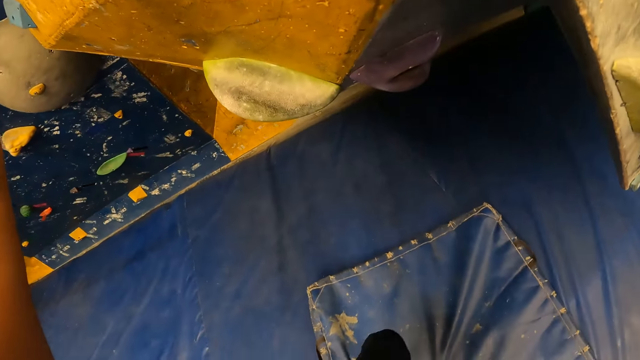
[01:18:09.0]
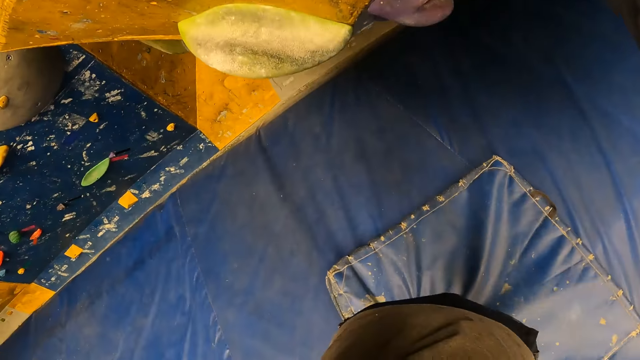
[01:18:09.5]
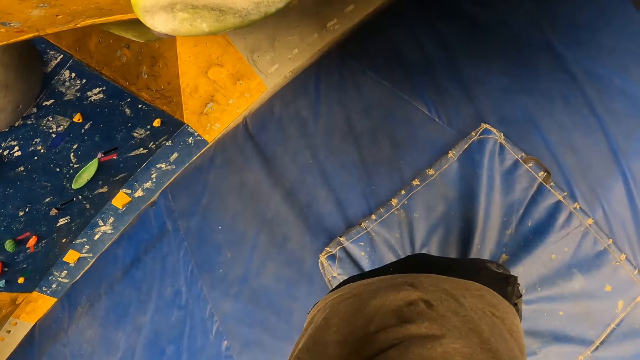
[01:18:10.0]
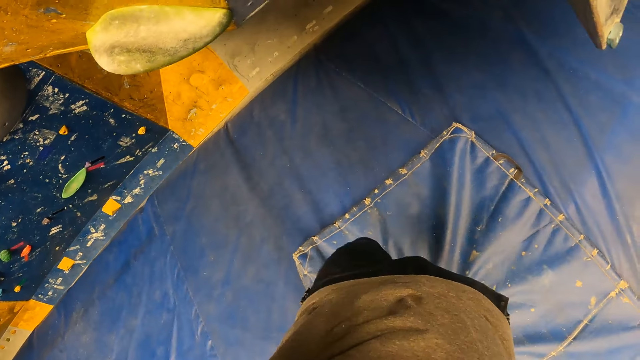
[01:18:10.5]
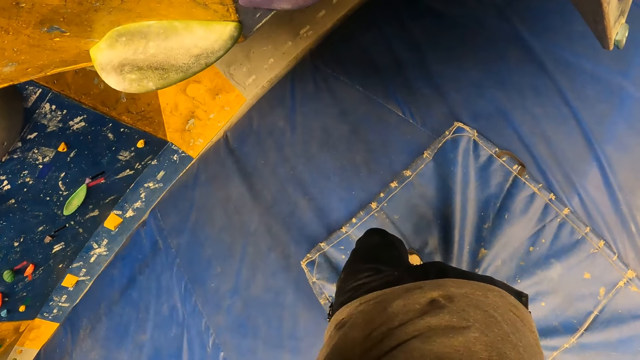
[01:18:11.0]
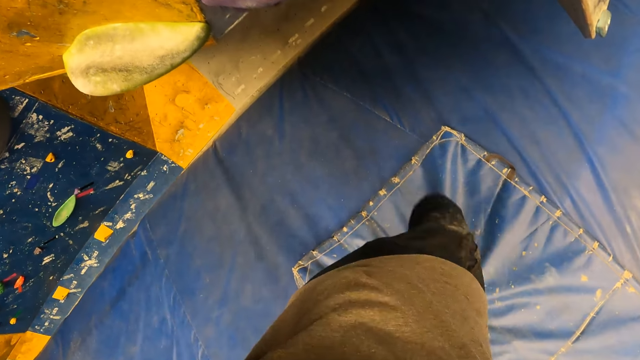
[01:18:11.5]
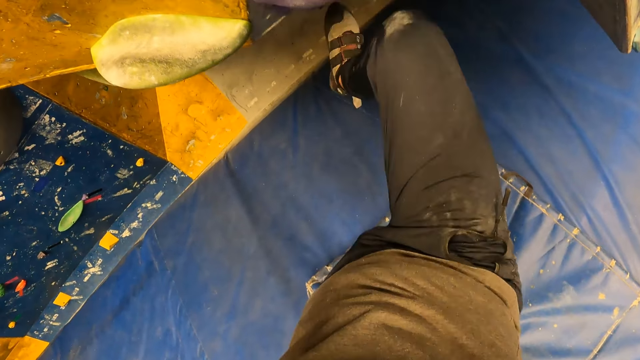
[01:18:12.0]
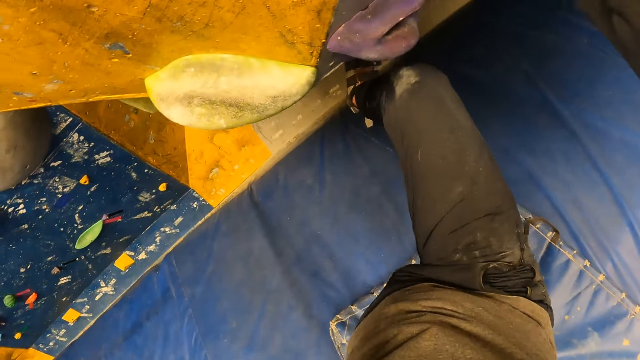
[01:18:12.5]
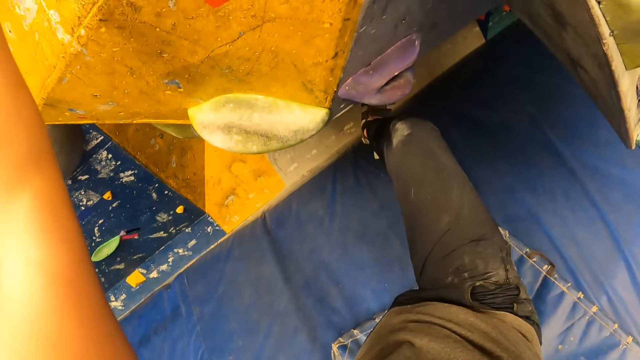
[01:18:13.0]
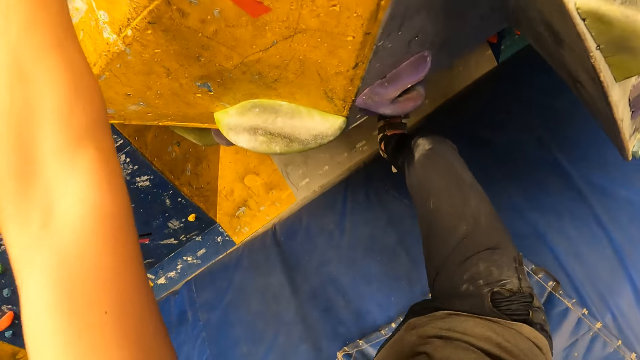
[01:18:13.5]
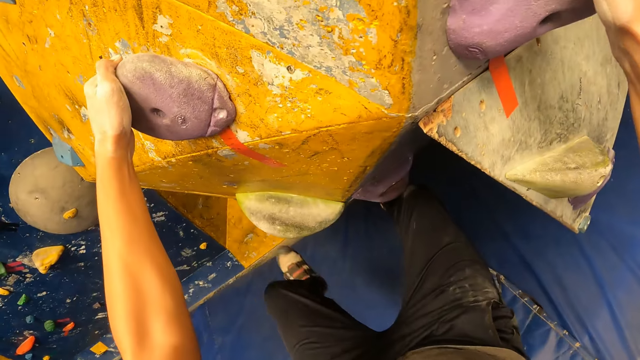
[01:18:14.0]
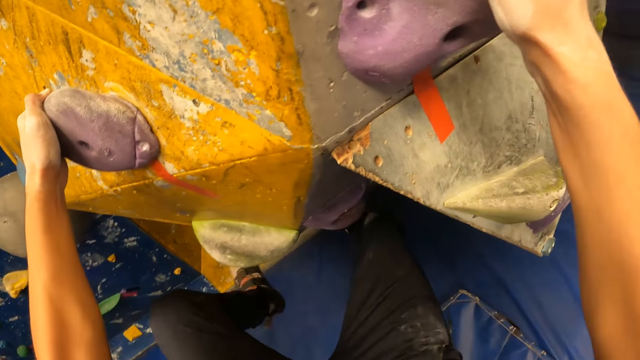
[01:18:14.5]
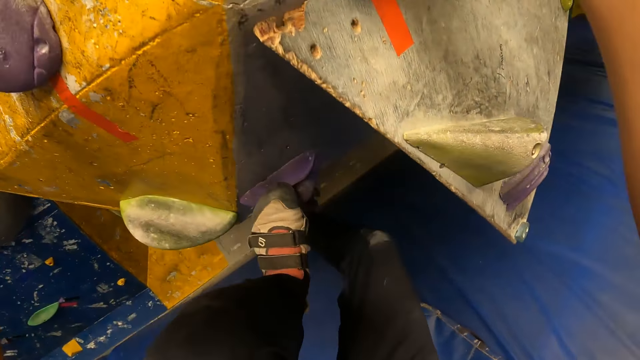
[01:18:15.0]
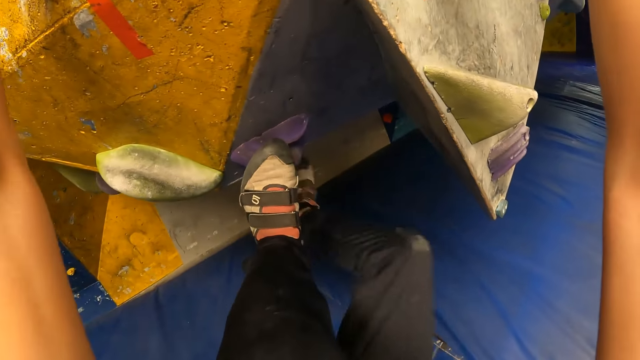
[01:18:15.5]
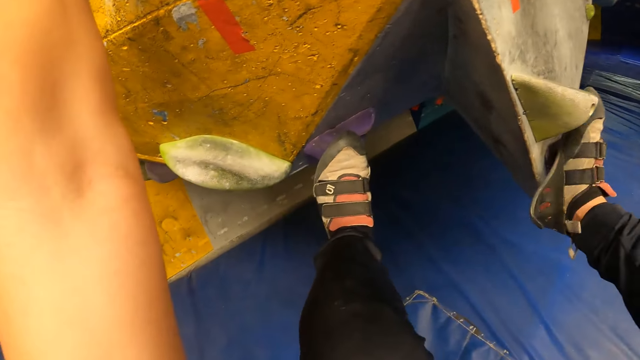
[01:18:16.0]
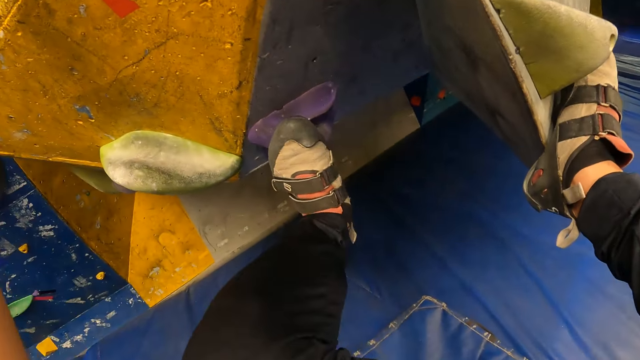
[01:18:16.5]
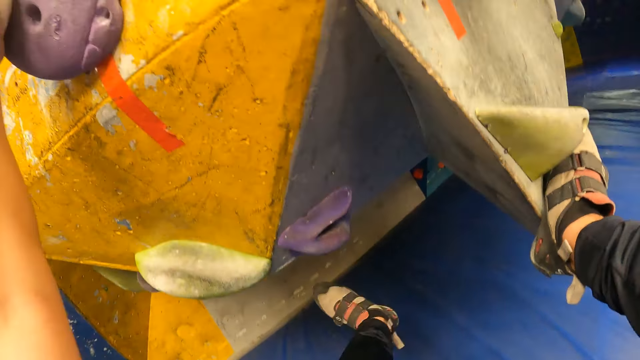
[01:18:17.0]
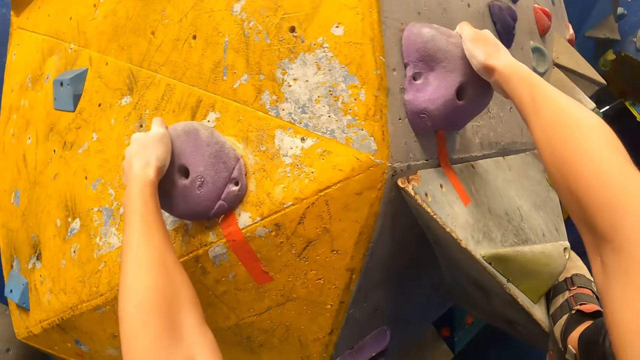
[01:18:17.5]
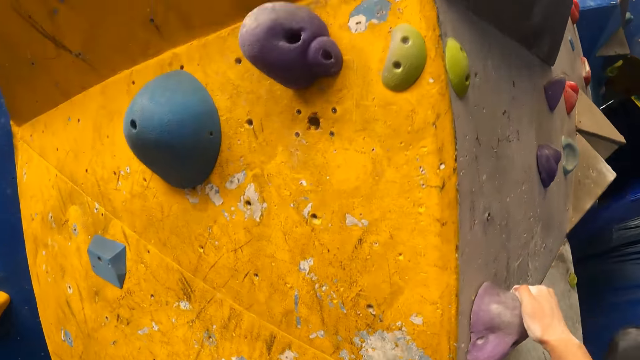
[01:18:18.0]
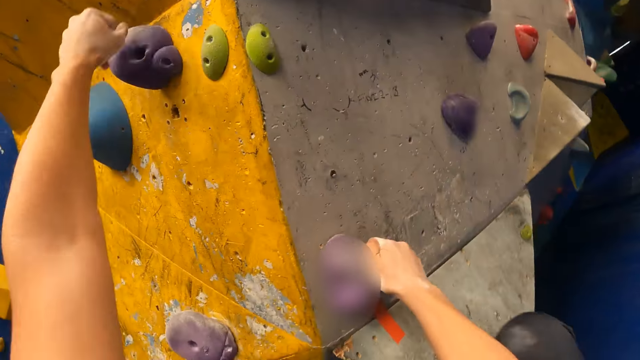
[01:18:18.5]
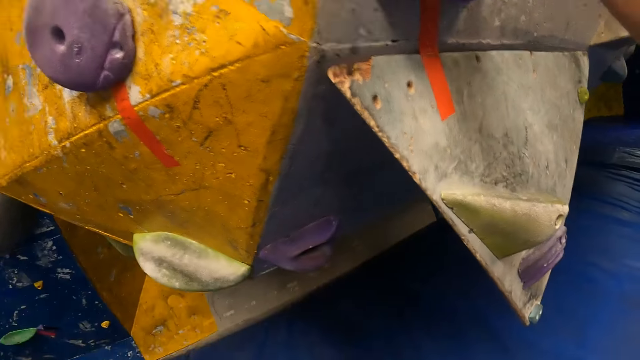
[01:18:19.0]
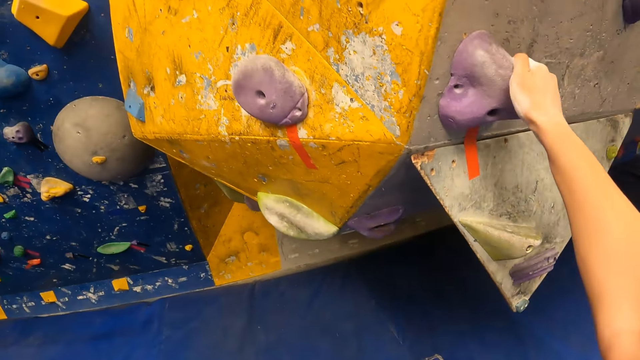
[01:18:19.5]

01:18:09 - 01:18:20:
The camera wearer climbs the rock.

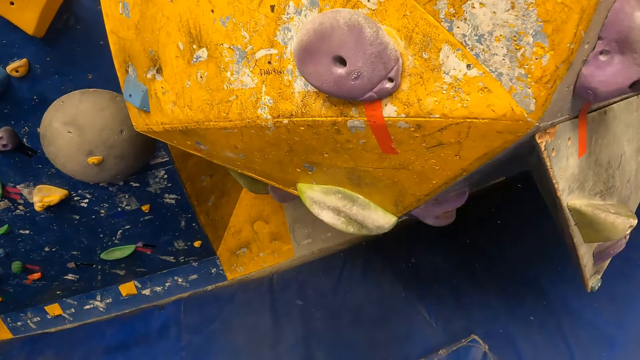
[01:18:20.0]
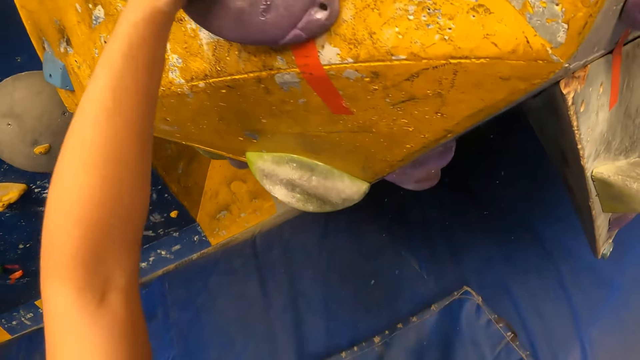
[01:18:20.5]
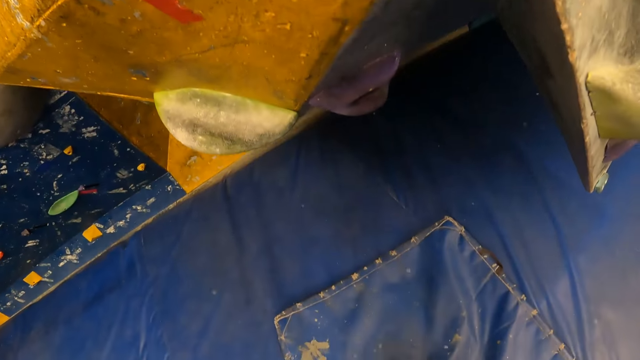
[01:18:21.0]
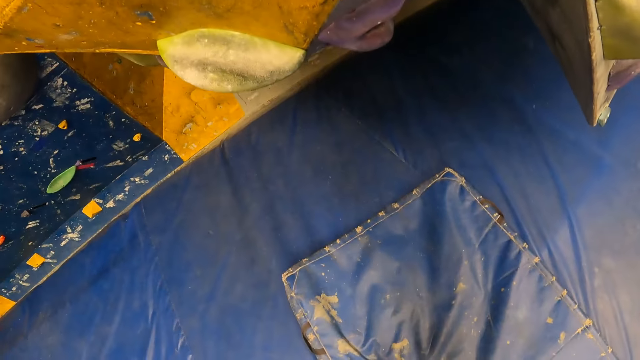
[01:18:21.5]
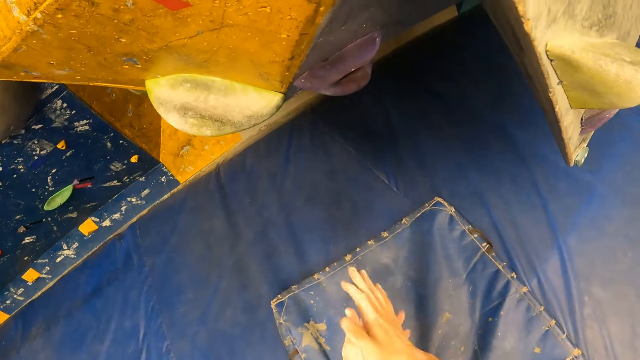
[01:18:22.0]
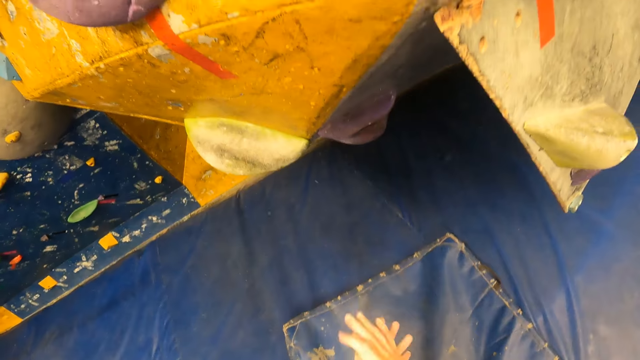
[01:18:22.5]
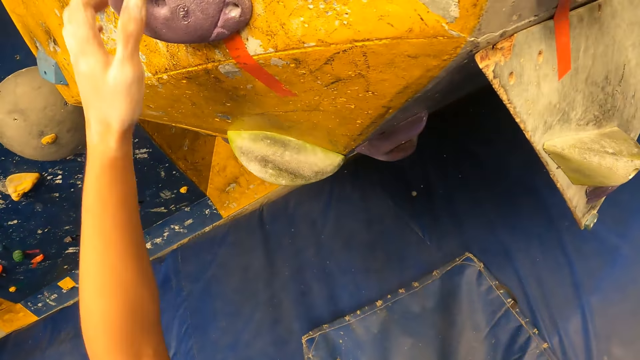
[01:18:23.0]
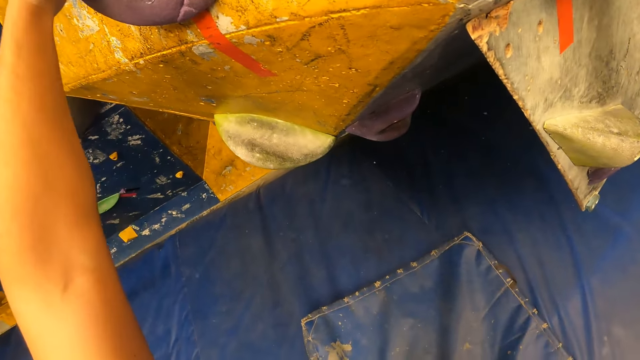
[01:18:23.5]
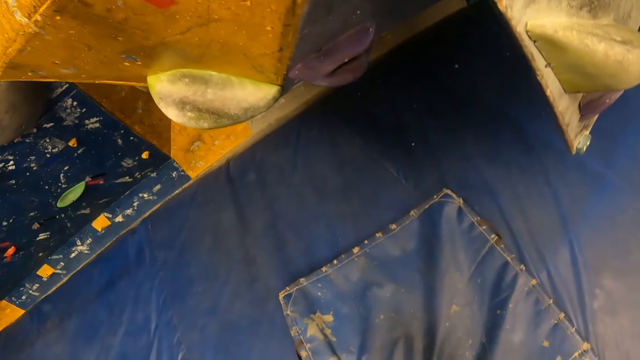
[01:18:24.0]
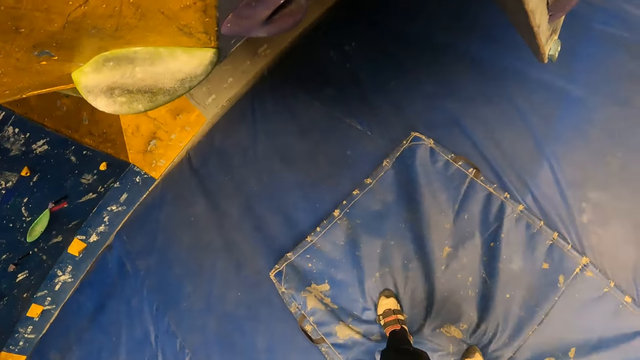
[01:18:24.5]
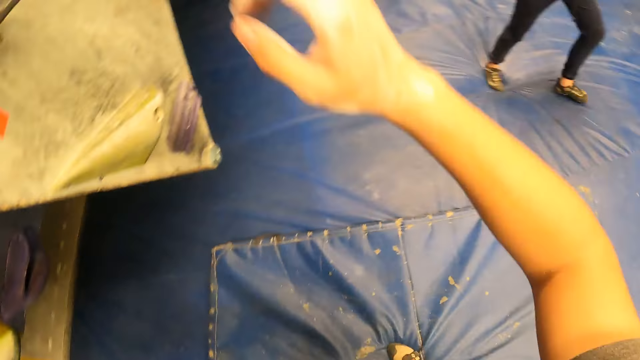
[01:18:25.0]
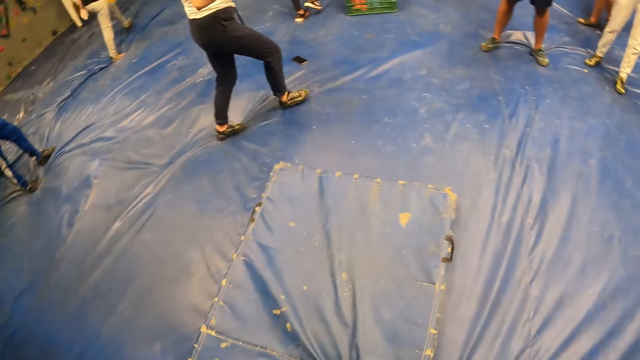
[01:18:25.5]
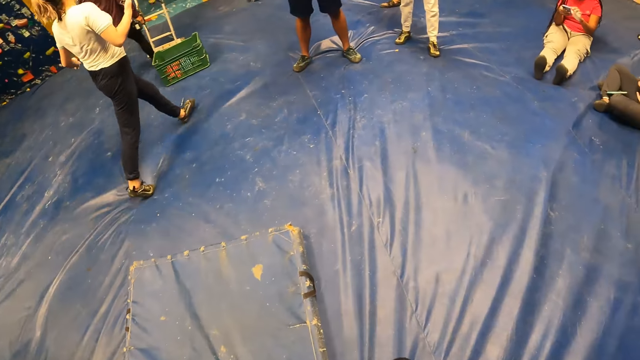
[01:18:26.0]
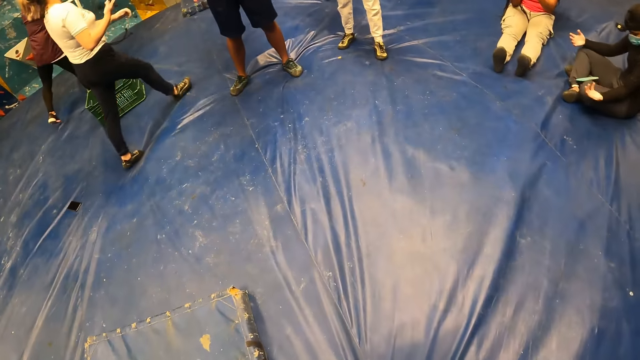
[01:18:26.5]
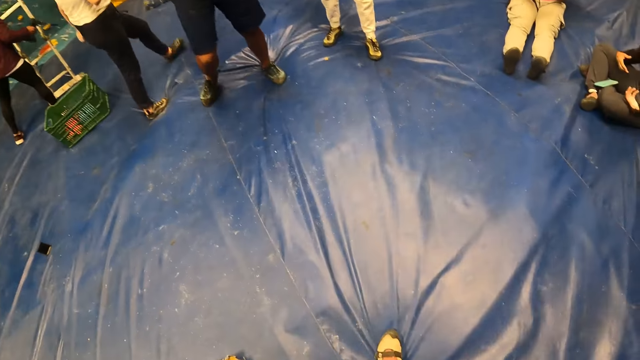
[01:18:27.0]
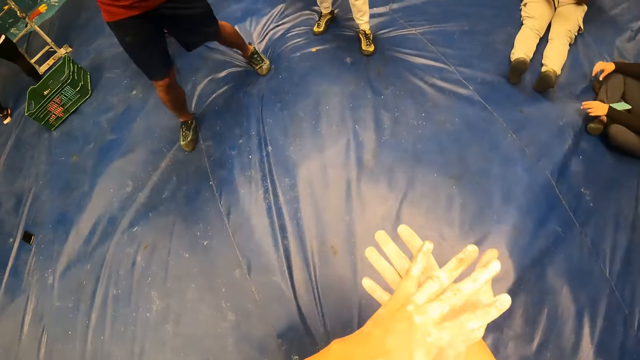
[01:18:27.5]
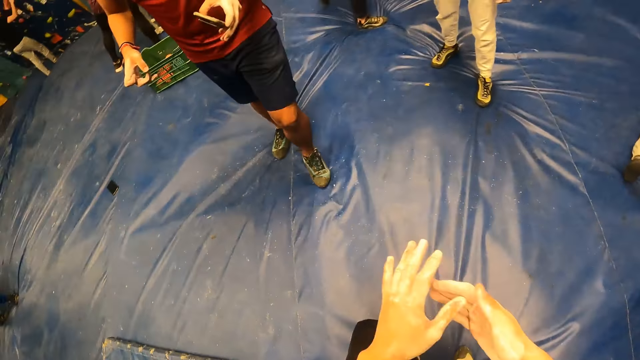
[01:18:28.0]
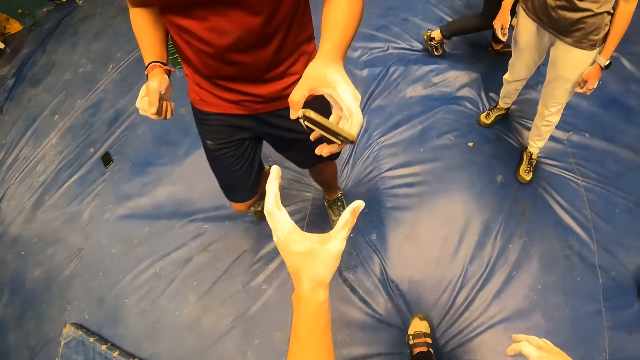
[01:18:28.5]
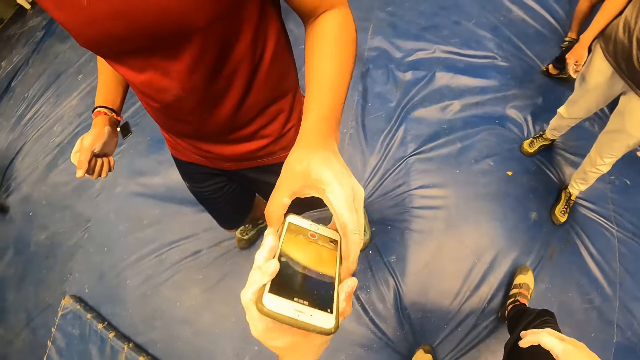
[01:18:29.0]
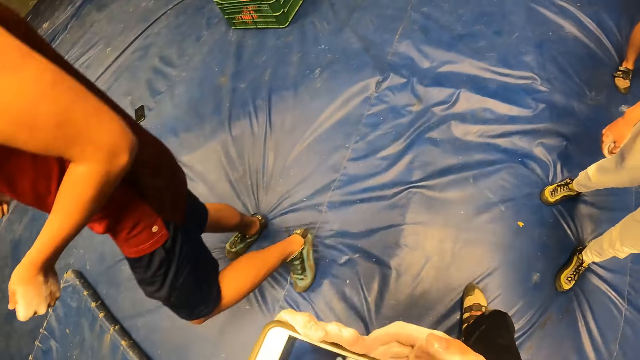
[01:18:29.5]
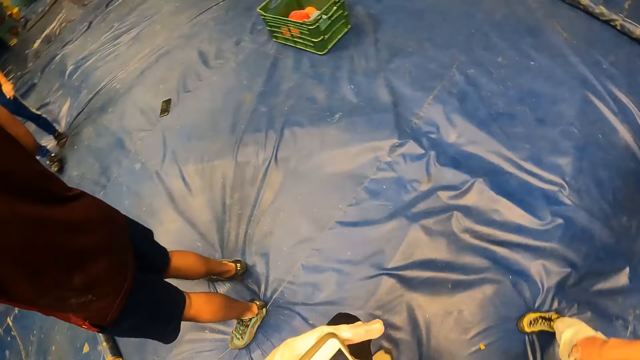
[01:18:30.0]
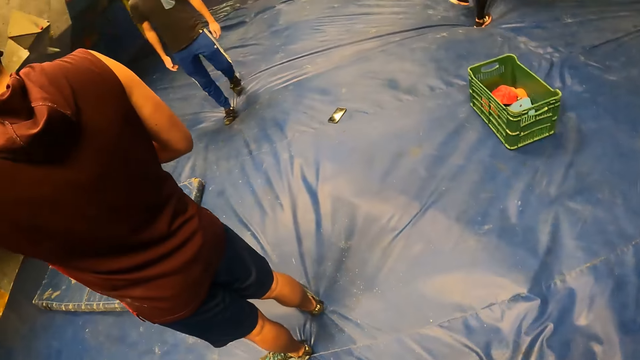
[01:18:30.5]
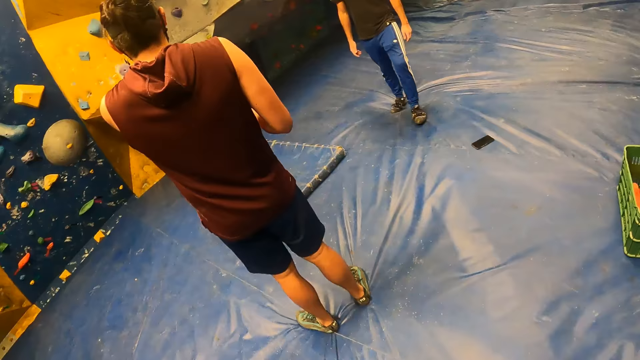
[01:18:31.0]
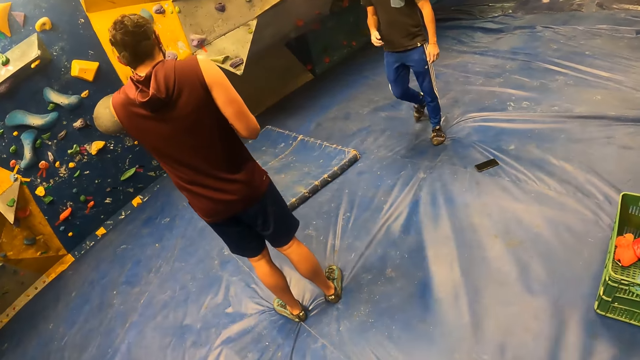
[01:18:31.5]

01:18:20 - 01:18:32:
The camera wearer rubs his hands. He touches the rock. He moves around. He rubs his hands. He collects the phone from the man with his left hand. He operates the phone with his right hand. He moves around.
